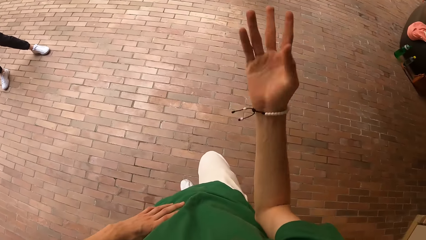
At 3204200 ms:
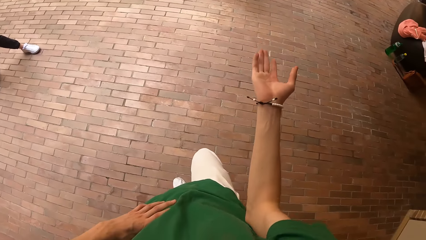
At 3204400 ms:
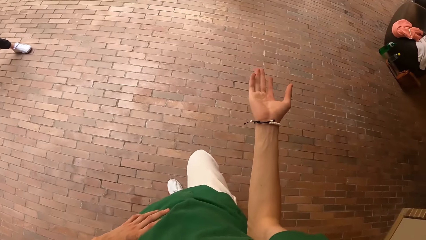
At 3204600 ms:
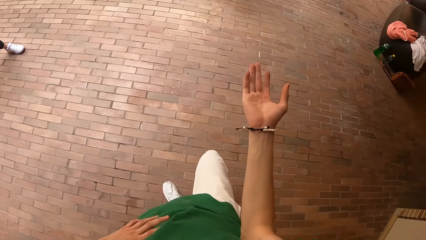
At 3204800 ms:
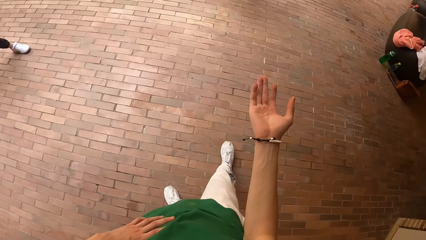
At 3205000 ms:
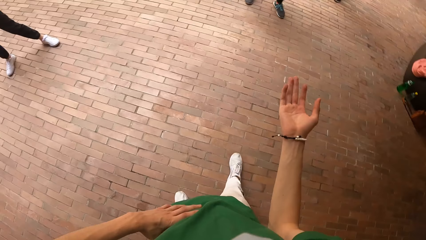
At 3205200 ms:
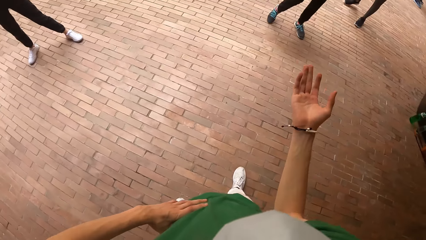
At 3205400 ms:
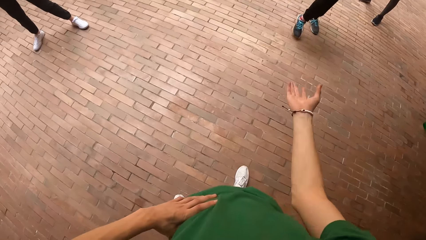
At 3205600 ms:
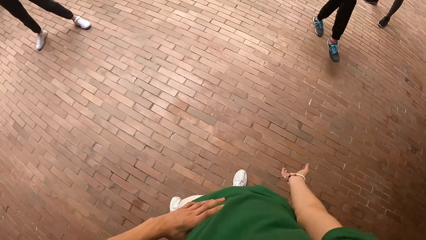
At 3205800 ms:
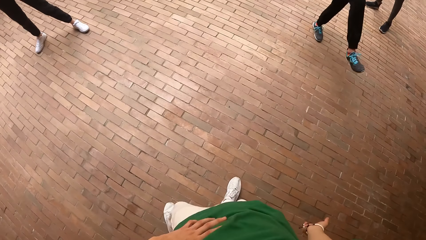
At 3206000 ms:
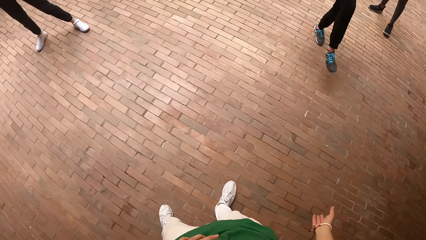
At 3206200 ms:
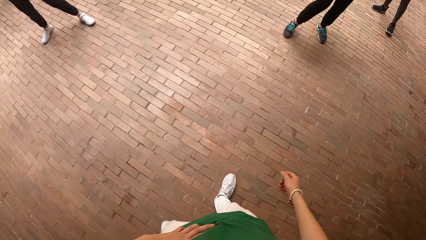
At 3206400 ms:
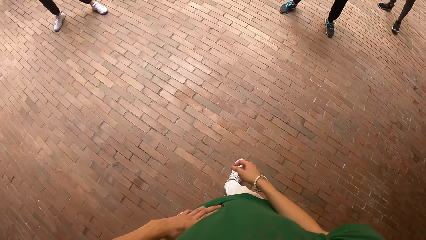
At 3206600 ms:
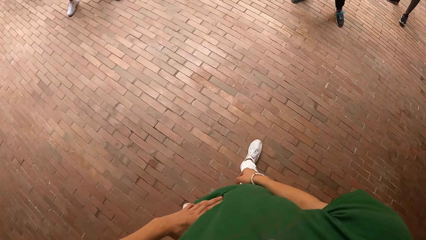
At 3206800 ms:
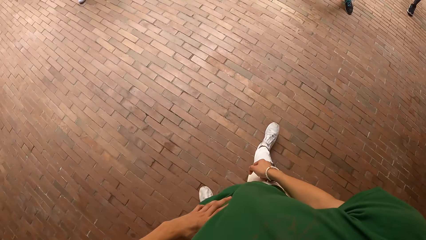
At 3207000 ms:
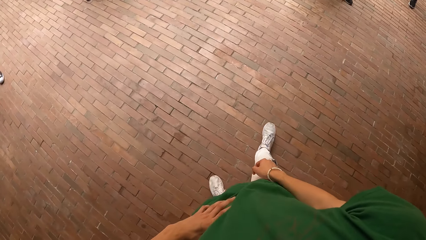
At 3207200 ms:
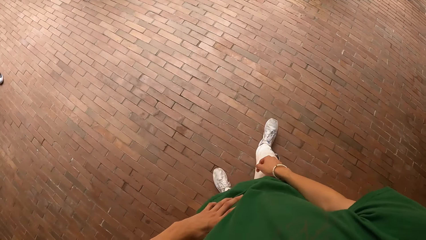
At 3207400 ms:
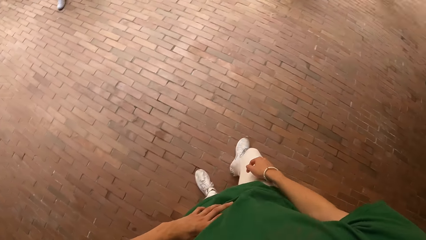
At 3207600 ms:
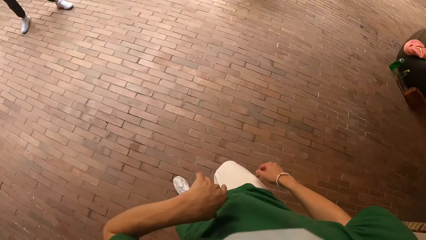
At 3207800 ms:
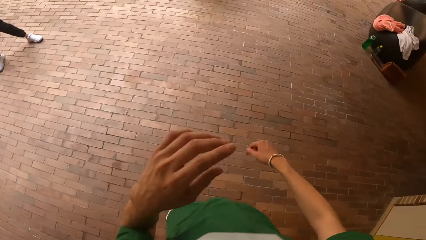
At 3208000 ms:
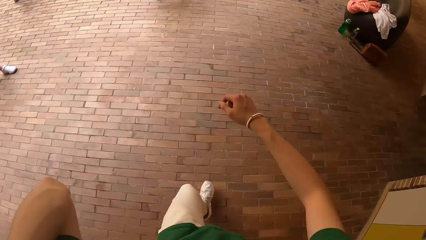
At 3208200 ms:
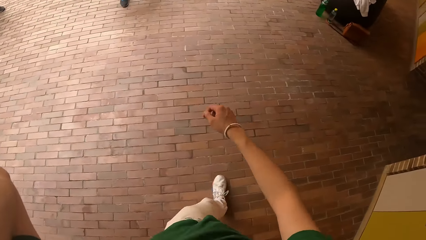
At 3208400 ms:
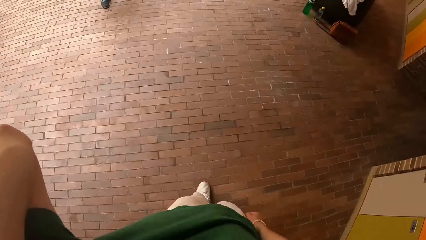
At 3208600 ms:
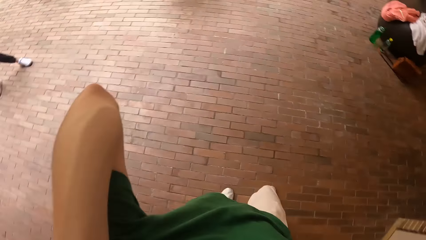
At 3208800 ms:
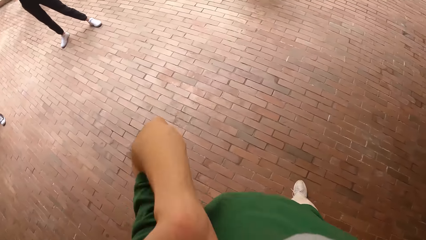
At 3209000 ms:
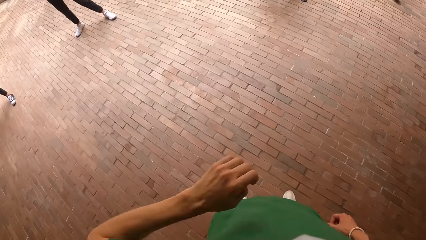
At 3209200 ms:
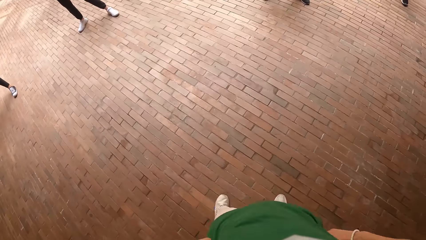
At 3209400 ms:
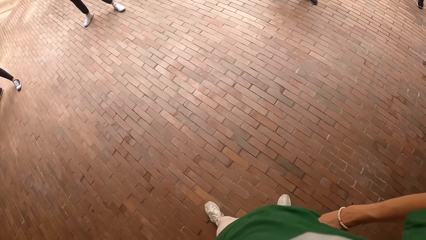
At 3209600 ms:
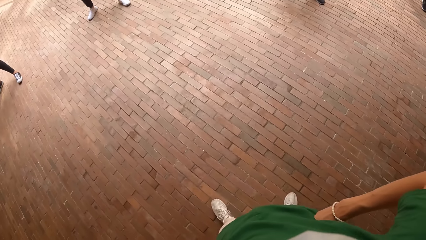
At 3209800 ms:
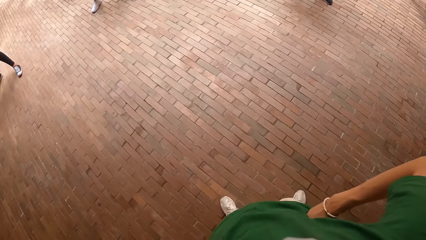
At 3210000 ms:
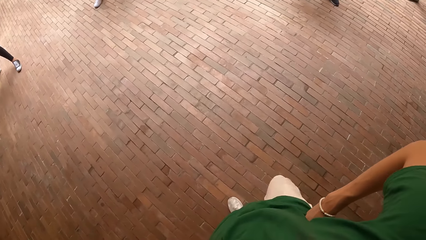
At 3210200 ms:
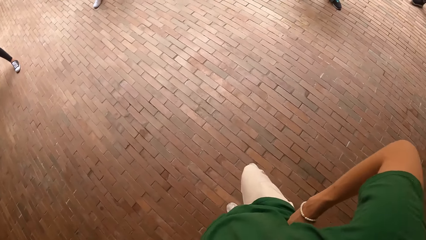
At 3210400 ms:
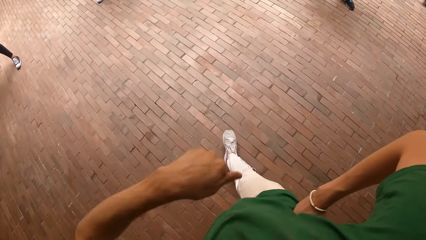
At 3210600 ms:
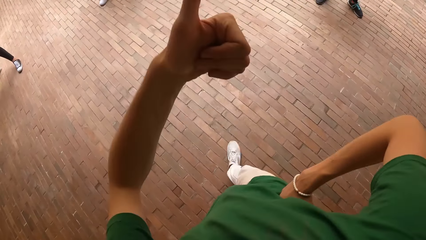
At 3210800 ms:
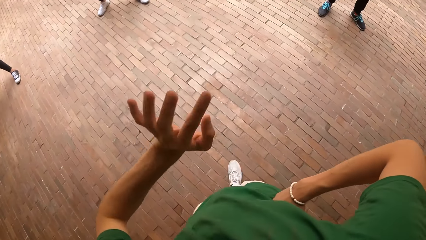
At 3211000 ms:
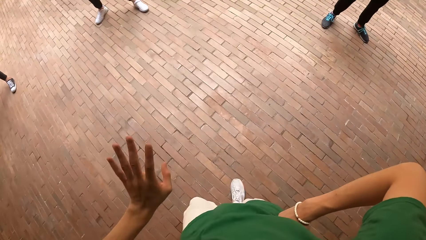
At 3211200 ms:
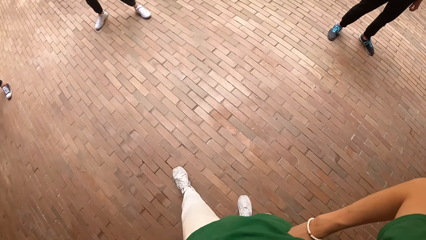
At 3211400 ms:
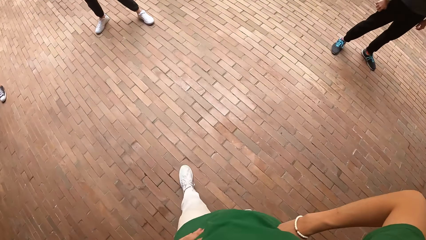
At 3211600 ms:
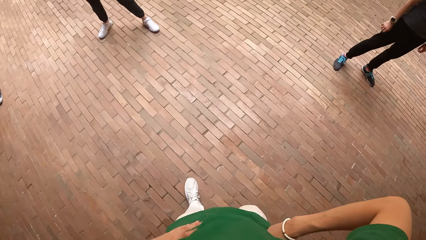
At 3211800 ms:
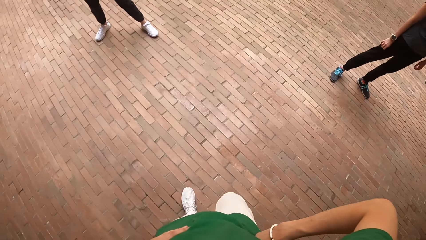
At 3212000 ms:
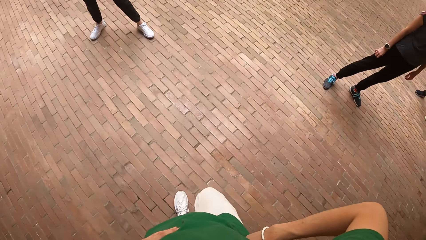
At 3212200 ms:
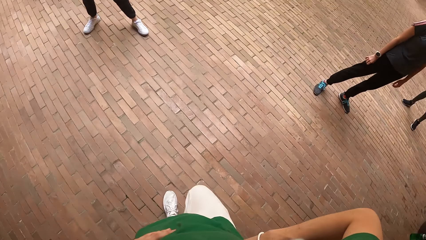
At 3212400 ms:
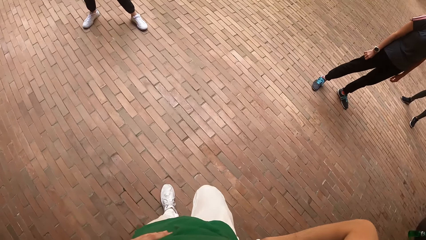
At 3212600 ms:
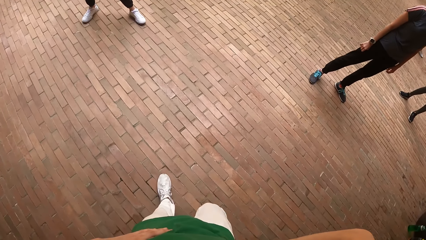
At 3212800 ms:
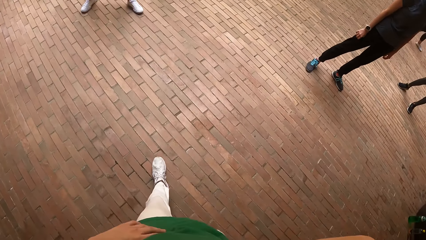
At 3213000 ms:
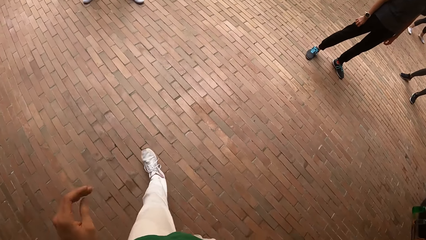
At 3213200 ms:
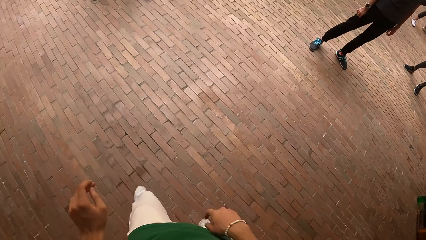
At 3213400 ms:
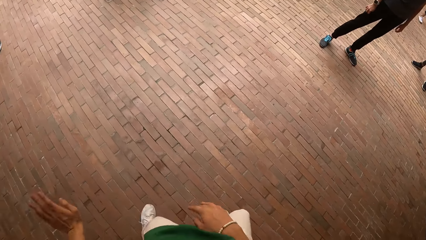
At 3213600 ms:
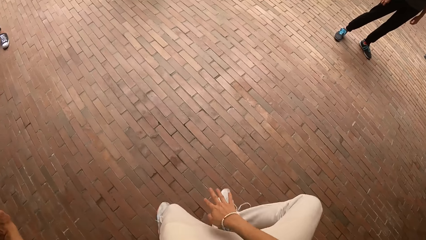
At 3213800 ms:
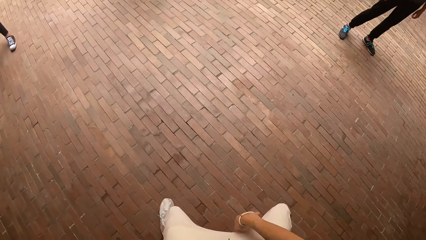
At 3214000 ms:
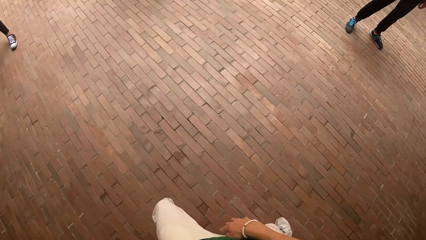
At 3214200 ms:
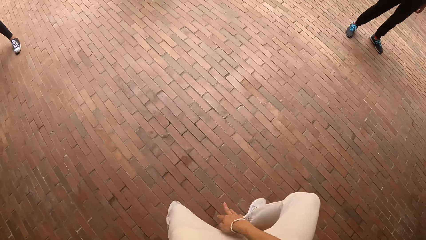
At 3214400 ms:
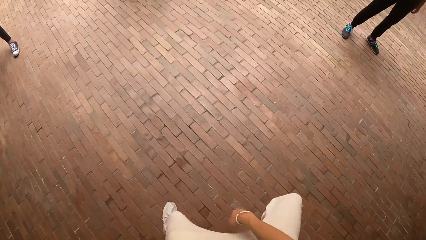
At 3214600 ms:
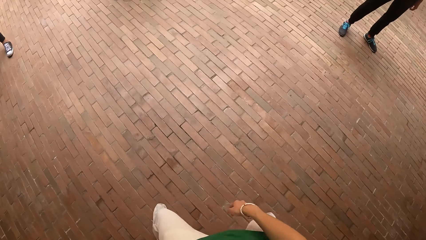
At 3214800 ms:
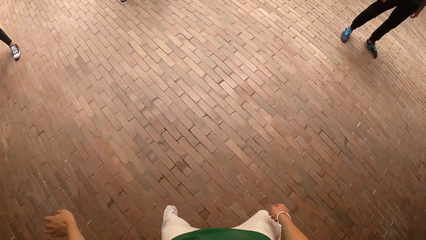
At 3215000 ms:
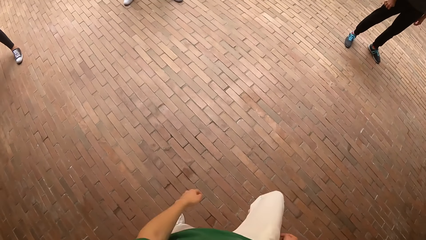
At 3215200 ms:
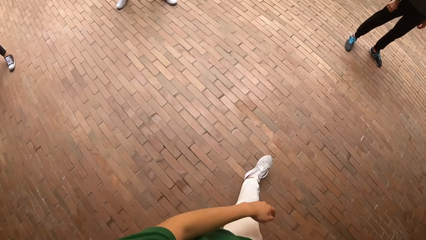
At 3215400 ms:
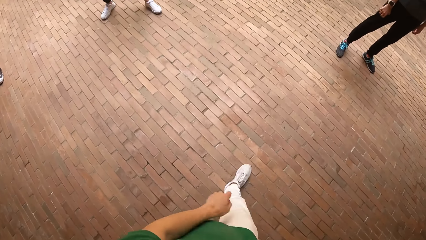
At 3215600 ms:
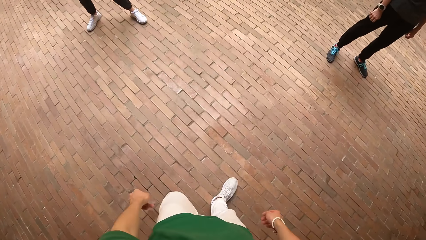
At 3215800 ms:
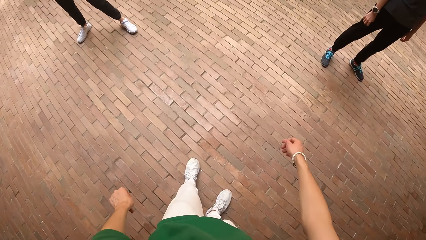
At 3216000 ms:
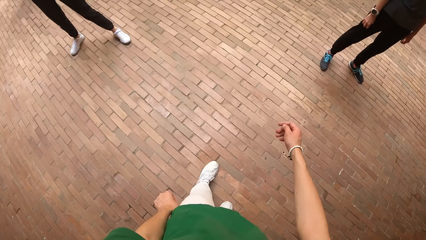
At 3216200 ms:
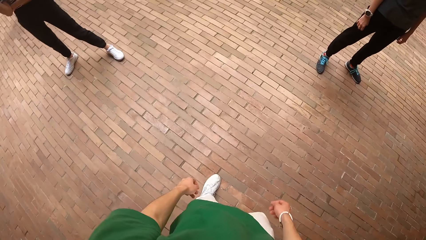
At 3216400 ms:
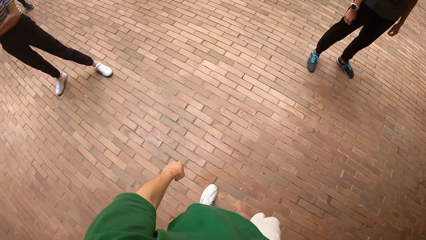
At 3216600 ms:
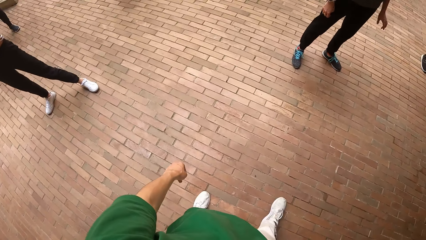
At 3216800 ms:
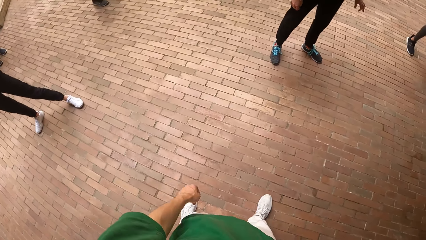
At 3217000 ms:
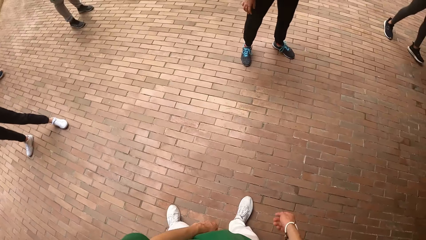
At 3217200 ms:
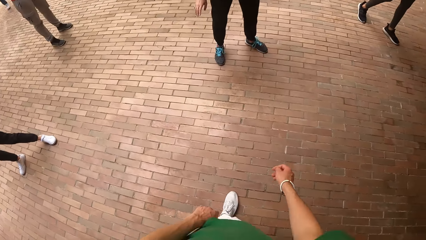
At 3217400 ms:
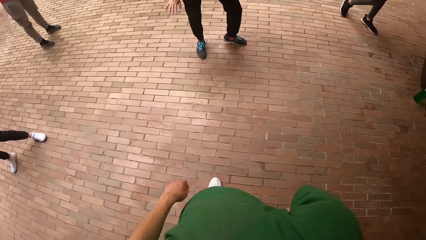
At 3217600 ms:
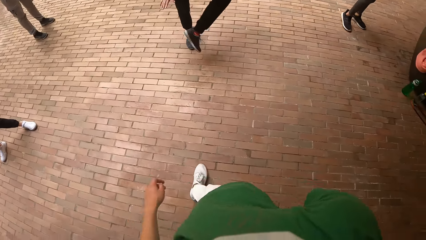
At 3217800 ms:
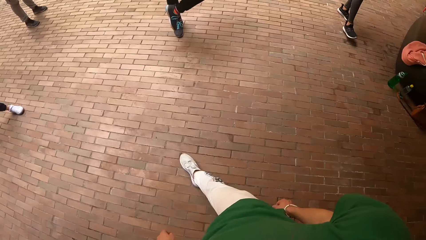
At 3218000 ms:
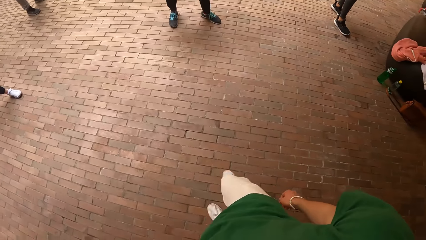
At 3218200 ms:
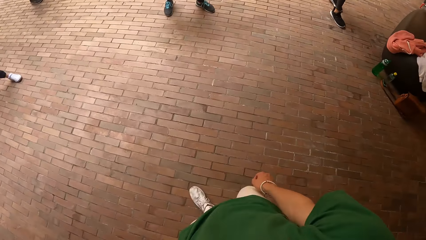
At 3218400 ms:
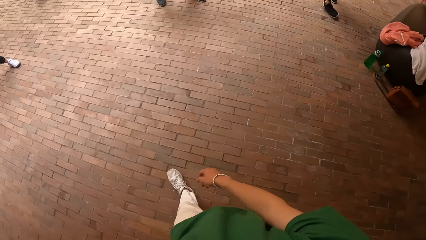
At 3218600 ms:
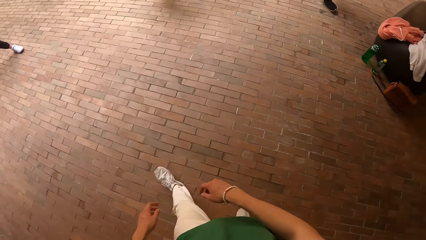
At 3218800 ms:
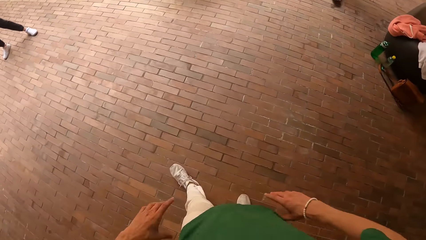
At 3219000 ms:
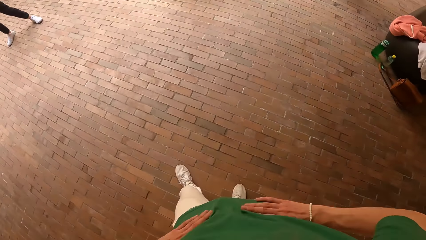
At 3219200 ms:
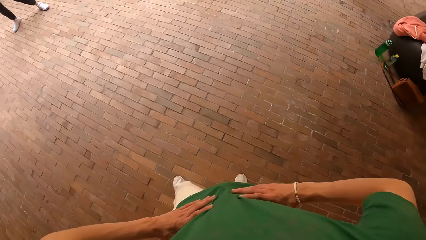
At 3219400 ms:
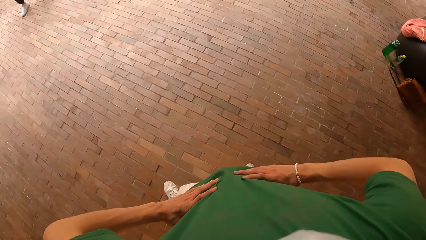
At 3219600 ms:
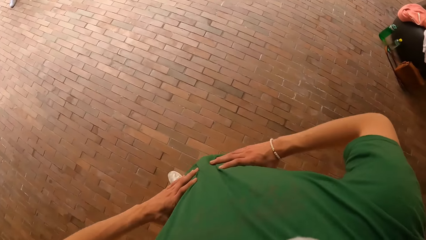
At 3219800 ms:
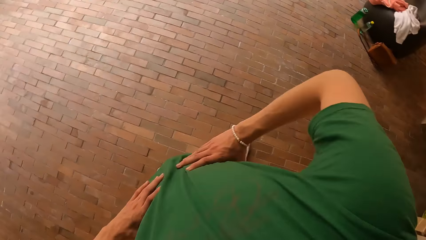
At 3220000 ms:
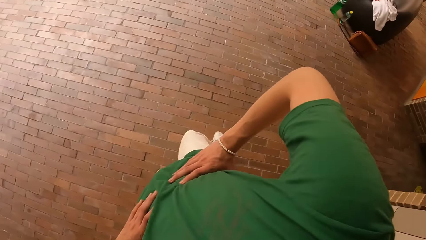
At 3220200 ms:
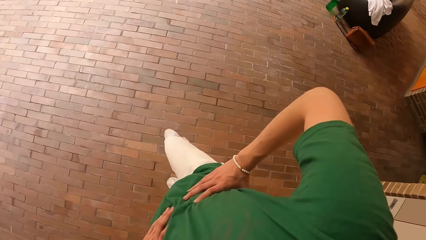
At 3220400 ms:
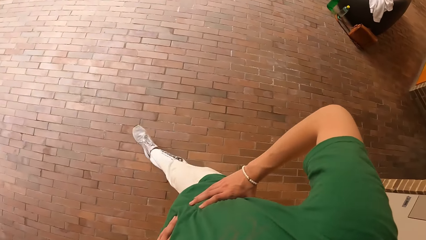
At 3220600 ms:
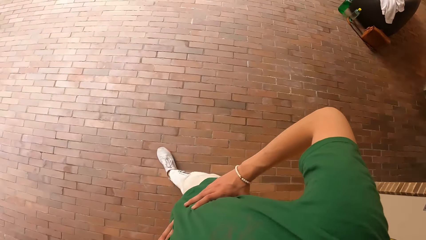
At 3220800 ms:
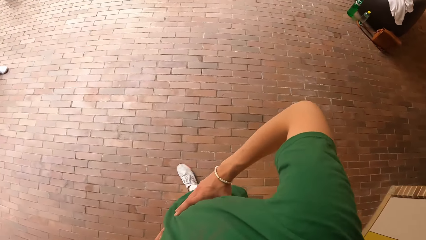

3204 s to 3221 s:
The camera wearer puts hands on waist and puts hands down.
